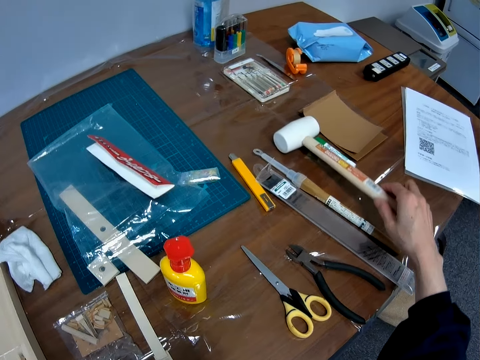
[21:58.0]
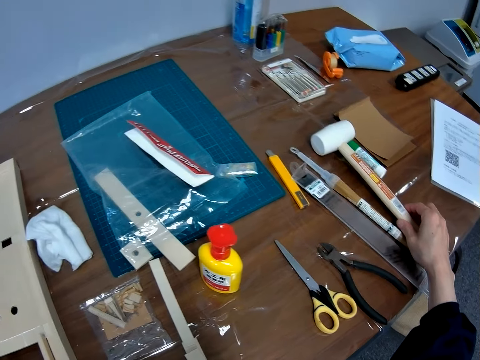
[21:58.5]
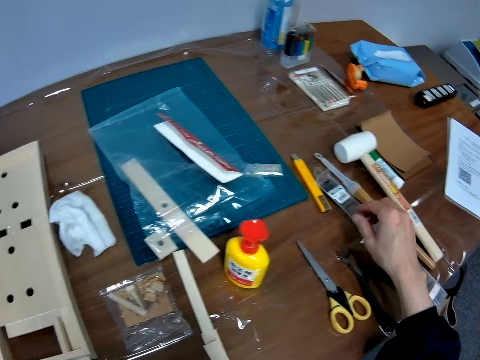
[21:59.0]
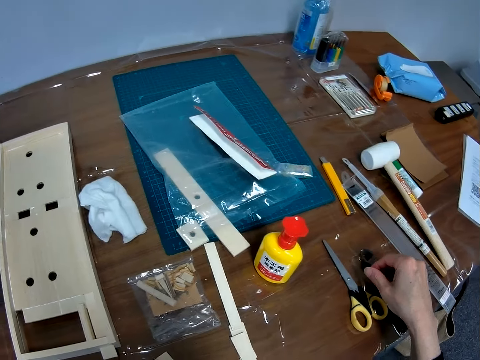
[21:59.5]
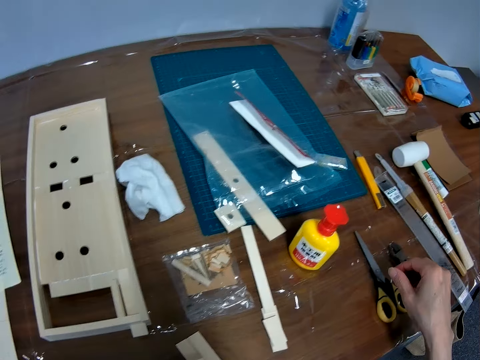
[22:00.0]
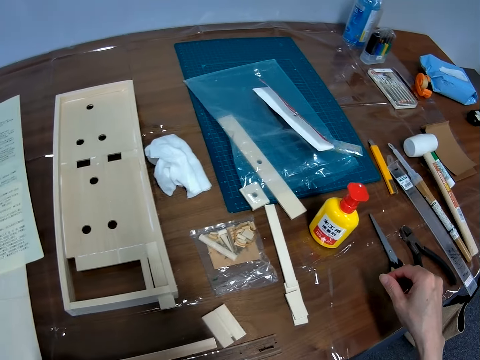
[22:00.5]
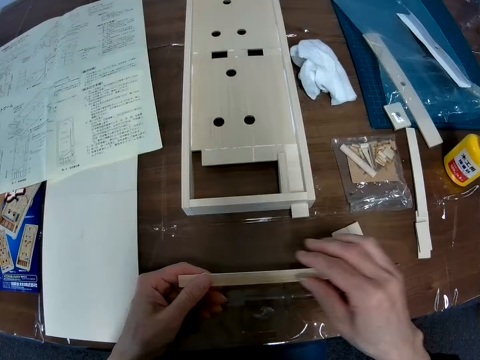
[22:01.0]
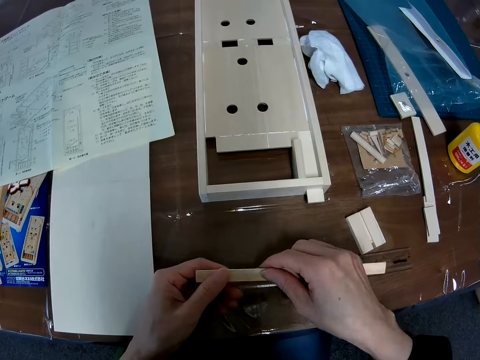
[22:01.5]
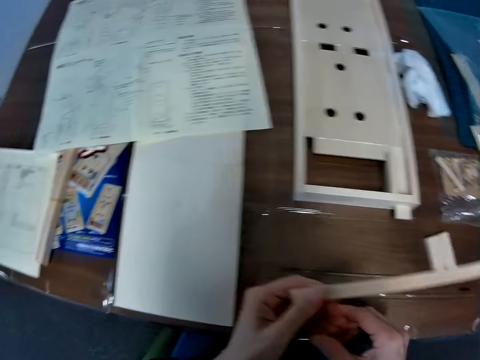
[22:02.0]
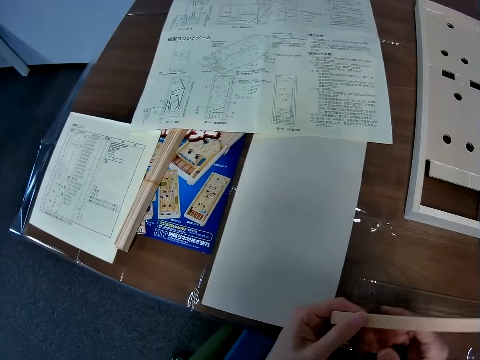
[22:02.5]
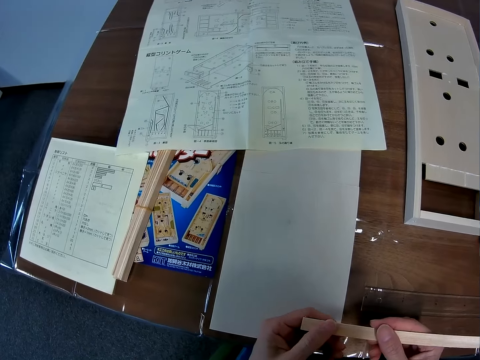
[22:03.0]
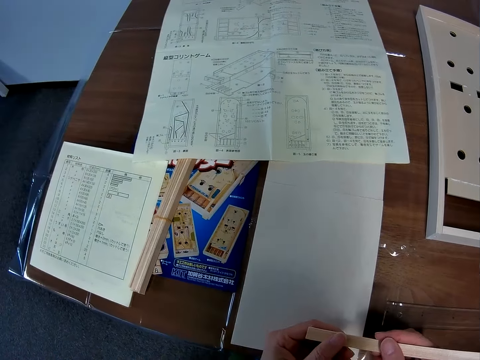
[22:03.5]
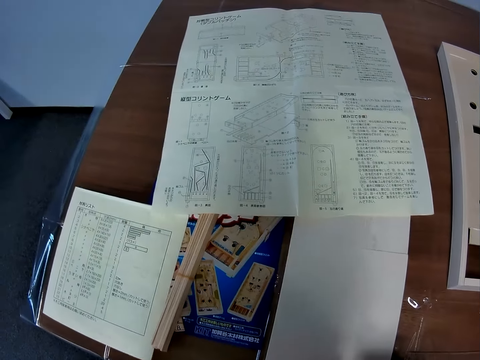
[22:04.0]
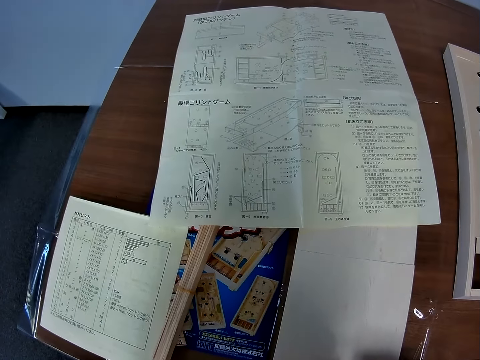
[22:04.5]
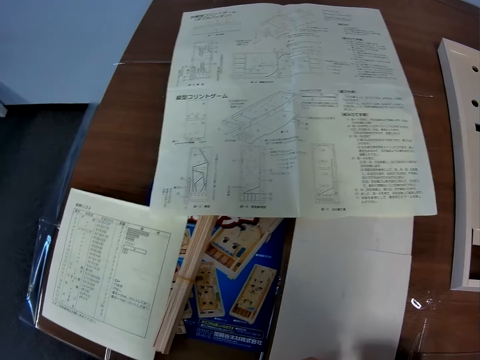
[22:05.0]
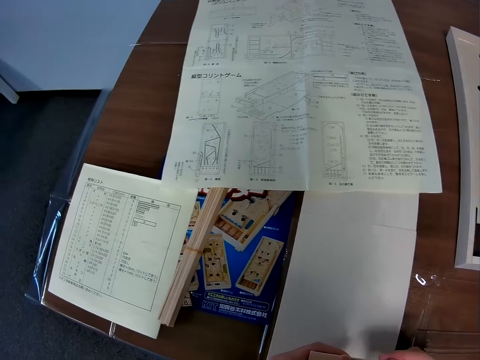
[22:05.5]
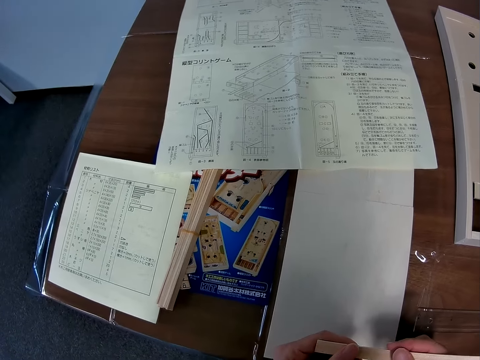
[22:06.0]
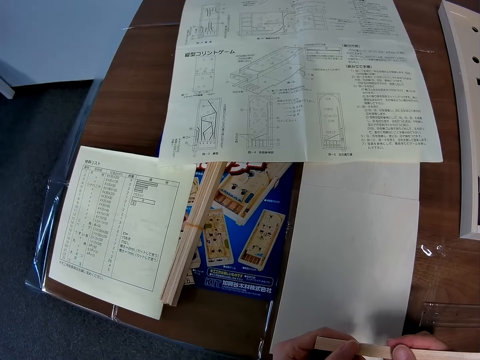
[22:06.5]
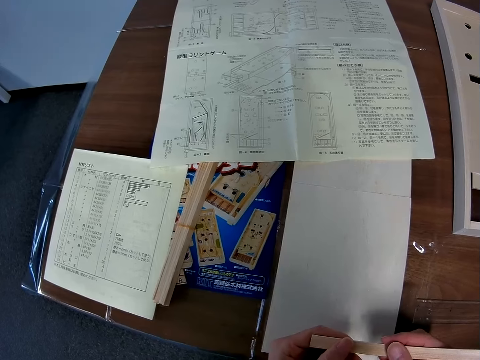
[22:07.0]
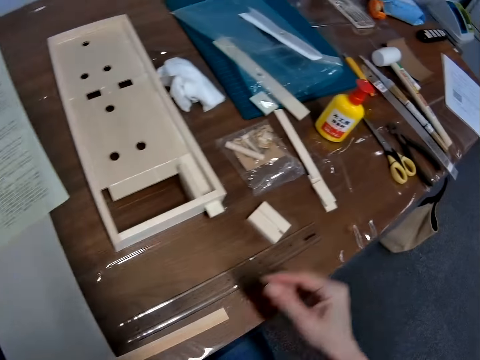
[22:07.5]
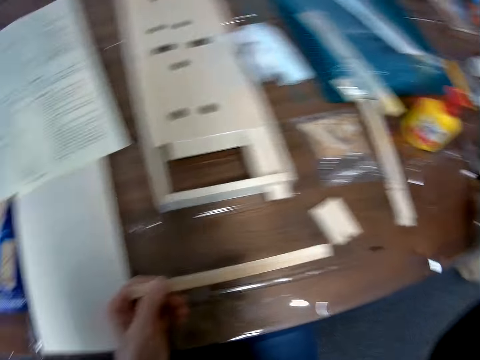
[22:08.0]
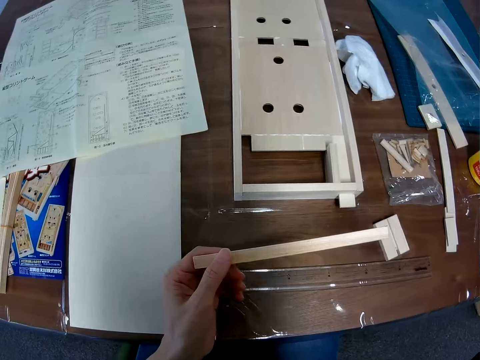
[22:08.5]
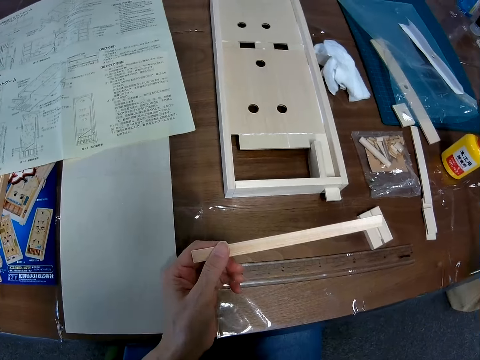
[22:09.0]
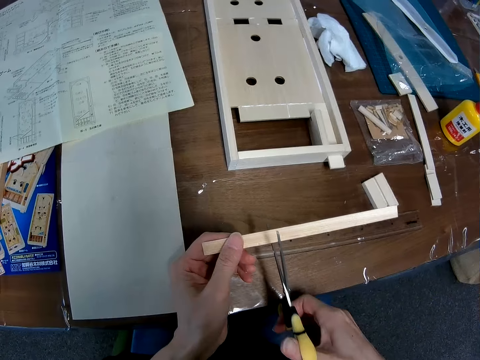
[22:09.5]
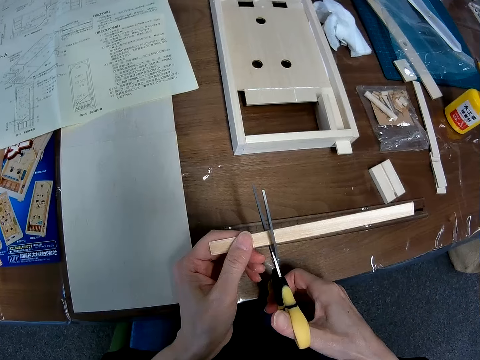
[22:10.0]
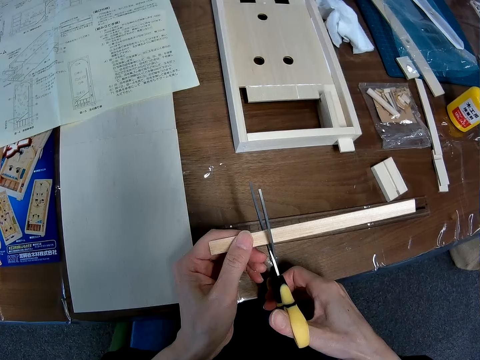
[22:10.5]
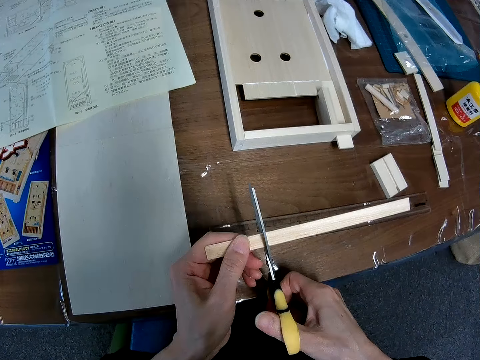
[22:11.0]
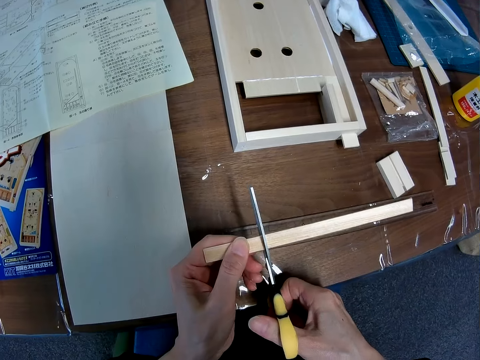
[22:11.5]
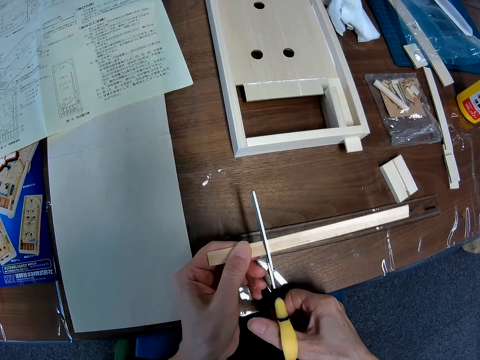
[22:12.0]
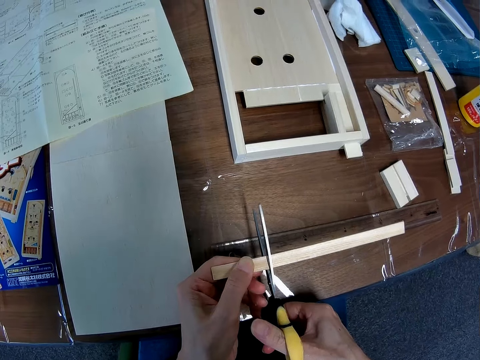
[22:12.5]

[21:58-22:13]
The camera wearer raises a hammer on the table slightly with her right hand. She holds something. She holds a piece of wood with her two hands. She looks at the book on the table. She picks up a pair of scissors from the table. She cuts the piece of wood into two with the scissors.

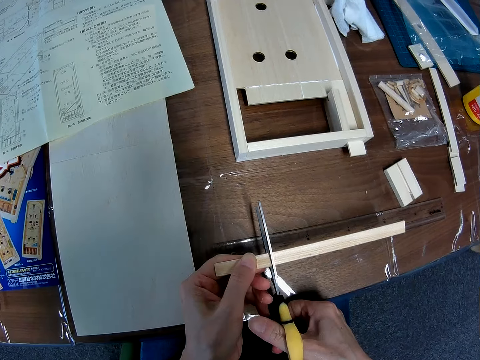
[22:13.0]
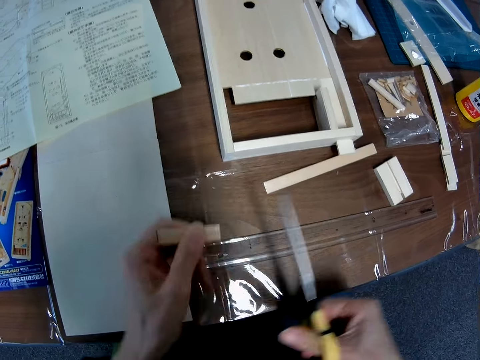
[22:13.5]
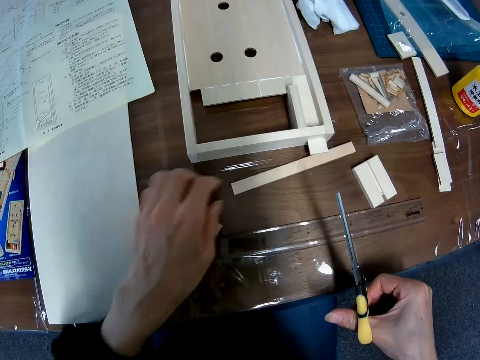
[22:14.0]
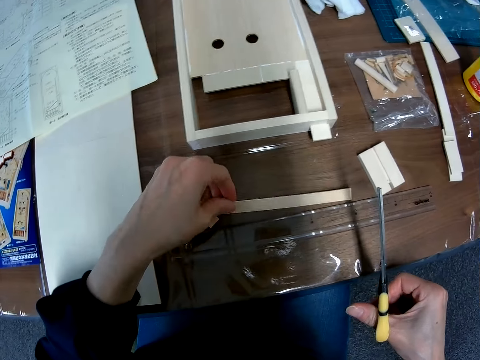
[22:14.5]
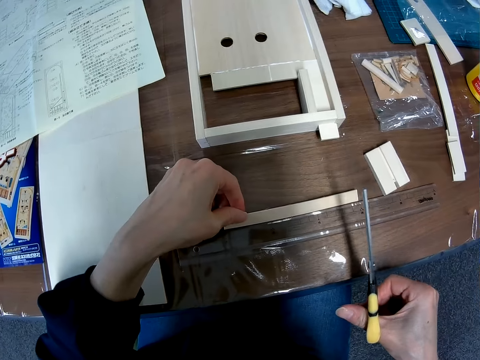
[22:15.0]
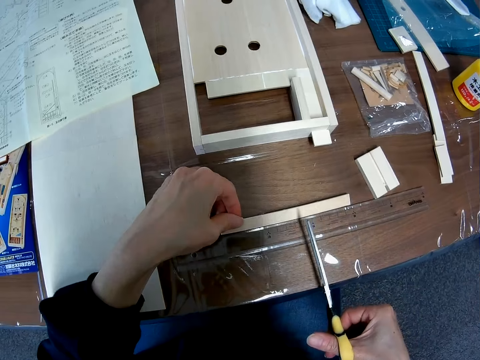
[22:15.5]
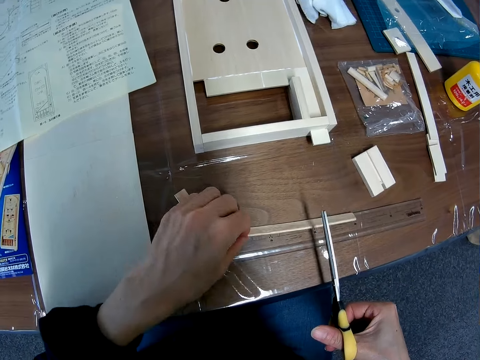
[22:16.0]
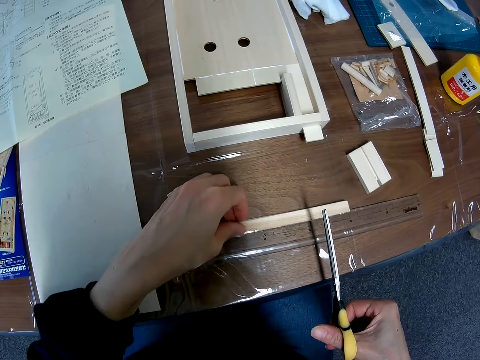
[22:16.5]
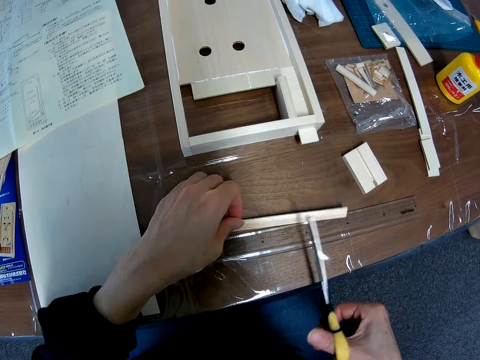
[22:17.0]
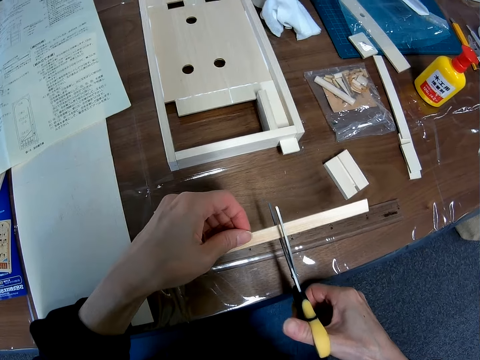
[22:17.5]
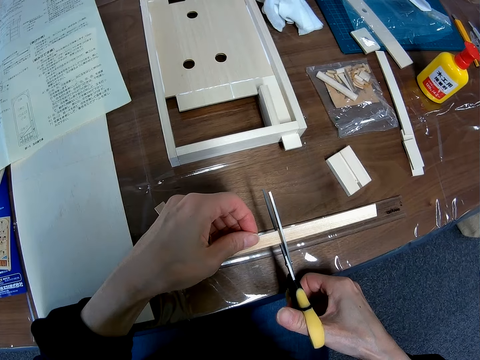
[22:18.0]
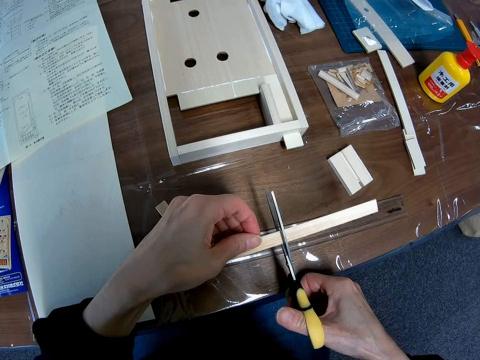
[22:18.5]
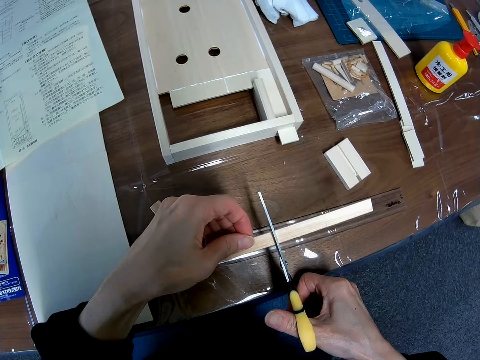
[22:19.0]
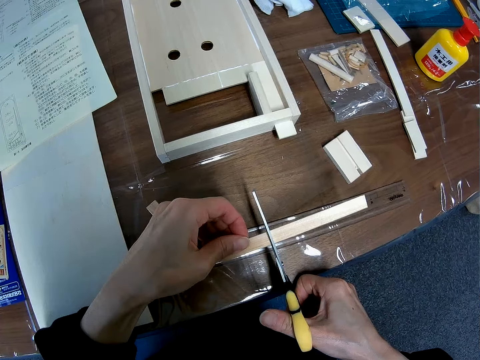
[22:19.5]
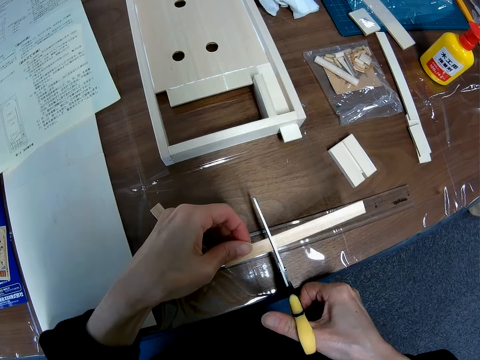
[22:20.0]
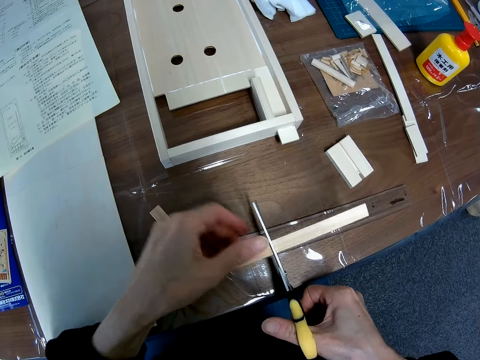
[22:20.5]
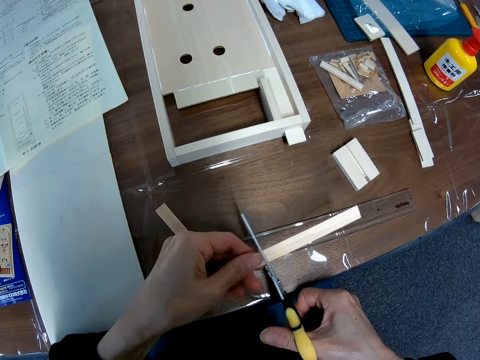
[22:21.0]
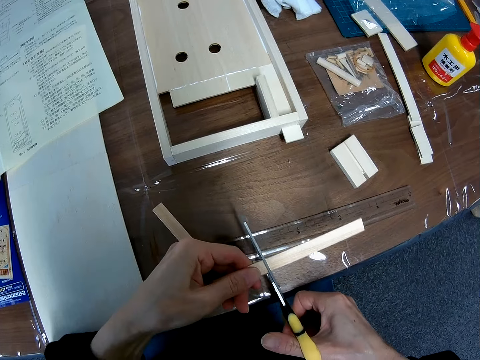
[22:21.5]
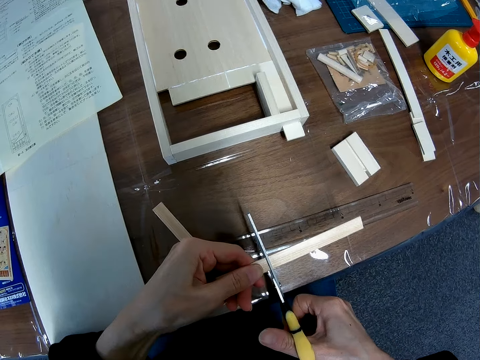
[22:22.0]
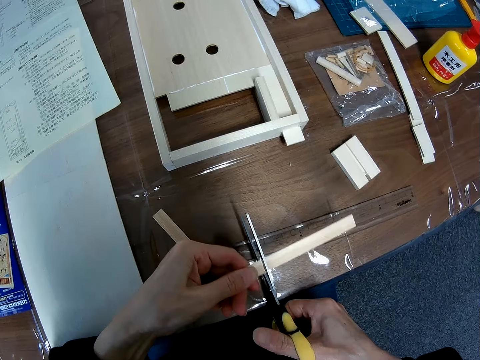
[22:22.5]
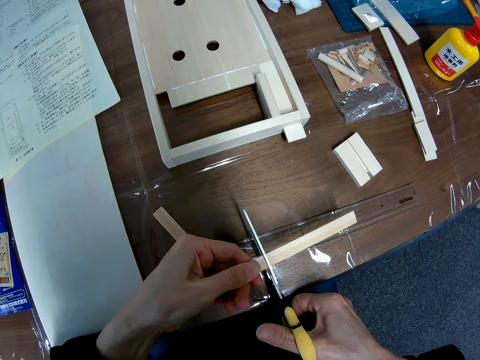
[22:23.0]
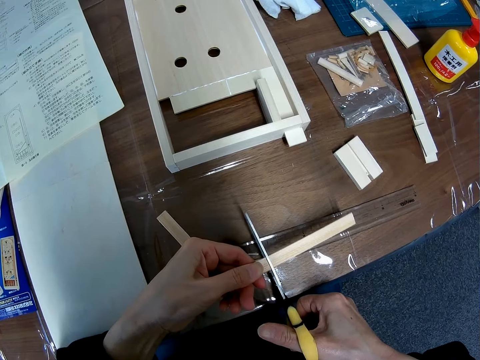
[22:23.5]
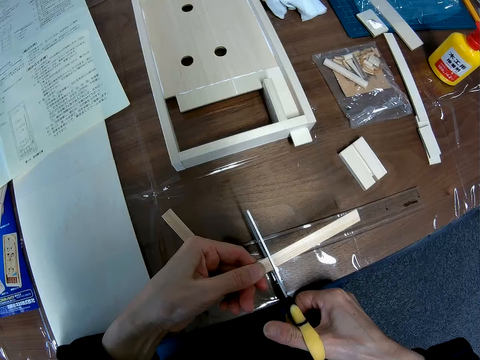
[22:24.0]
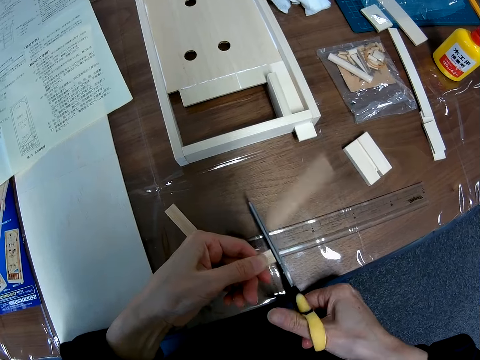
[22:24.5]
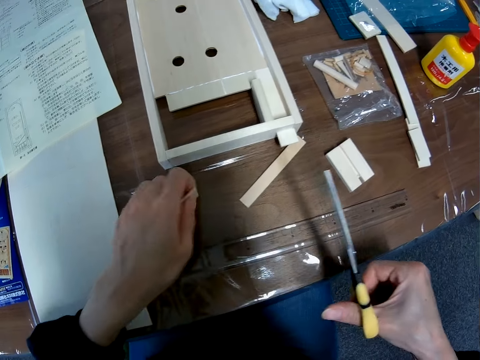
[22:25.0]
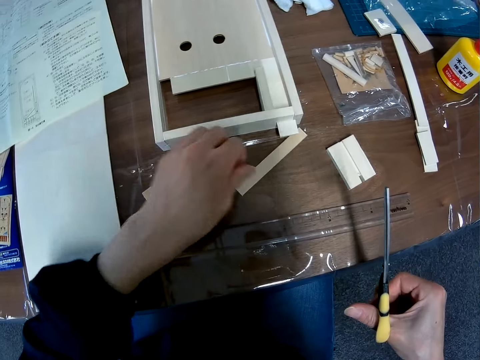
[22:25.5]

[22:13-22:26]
The camera wearer checks the cut wood piece. They measure a piece of wood with a ruler. They pick up the cut wood from the table. They cut the piece of wood into two with the scissors.
